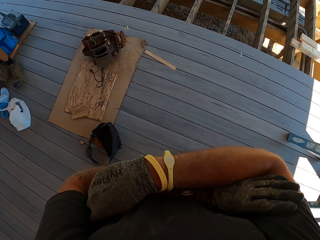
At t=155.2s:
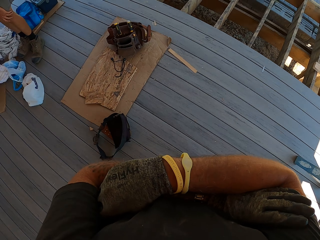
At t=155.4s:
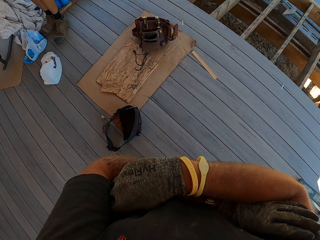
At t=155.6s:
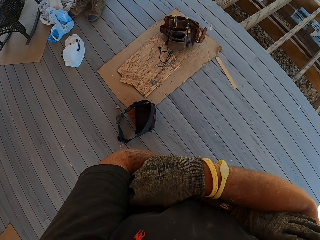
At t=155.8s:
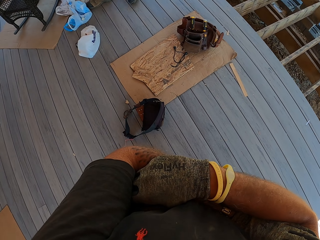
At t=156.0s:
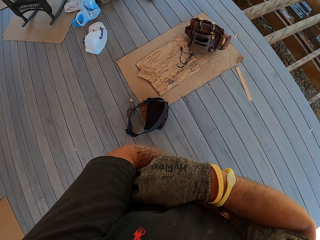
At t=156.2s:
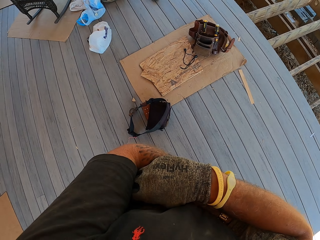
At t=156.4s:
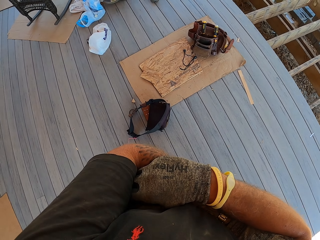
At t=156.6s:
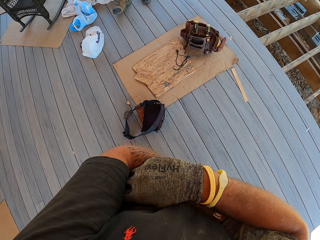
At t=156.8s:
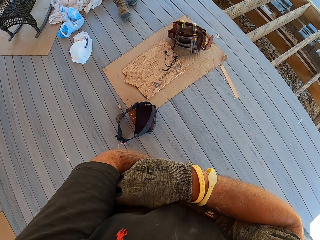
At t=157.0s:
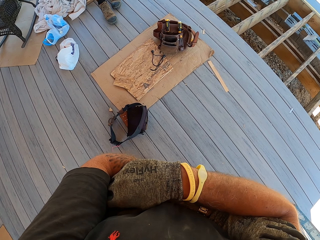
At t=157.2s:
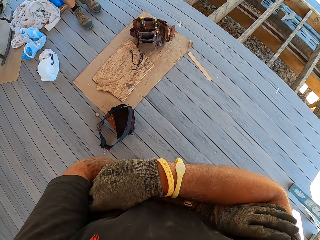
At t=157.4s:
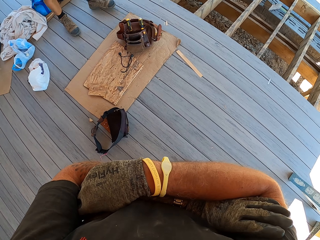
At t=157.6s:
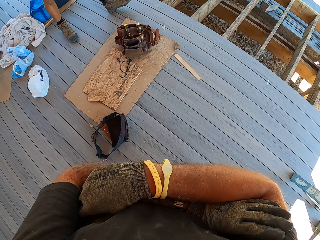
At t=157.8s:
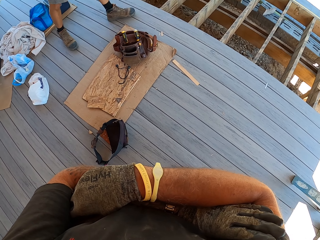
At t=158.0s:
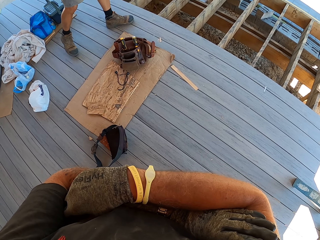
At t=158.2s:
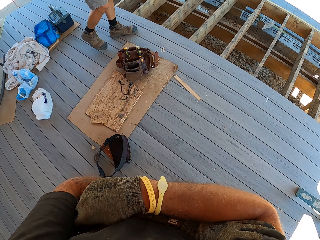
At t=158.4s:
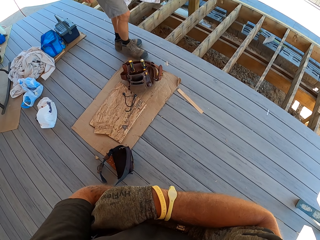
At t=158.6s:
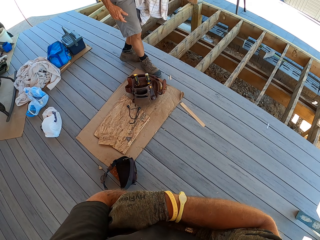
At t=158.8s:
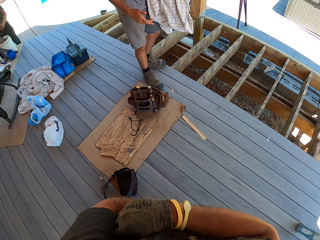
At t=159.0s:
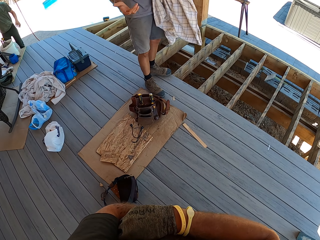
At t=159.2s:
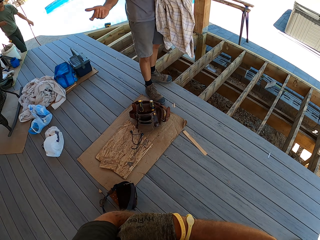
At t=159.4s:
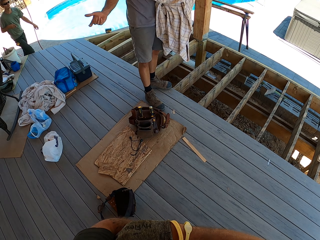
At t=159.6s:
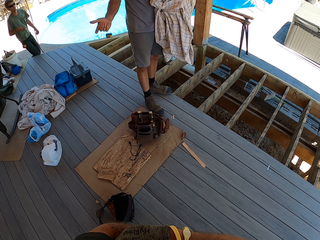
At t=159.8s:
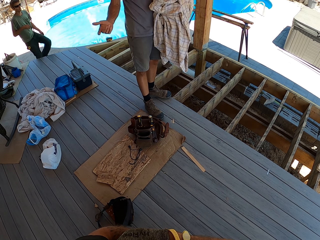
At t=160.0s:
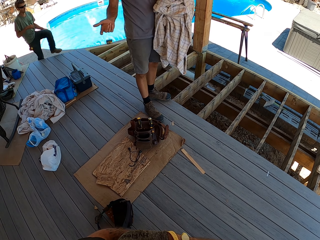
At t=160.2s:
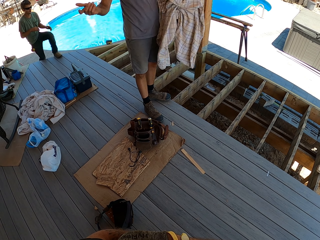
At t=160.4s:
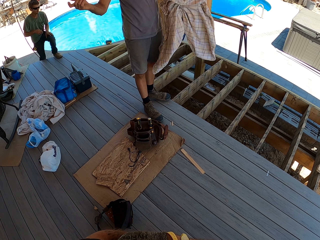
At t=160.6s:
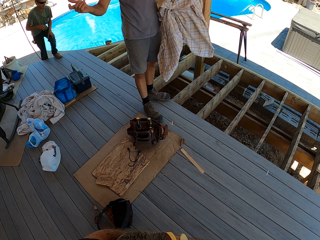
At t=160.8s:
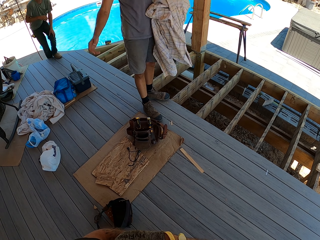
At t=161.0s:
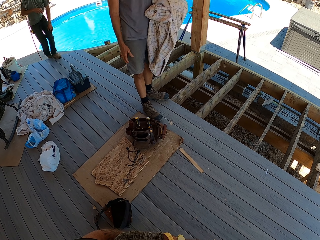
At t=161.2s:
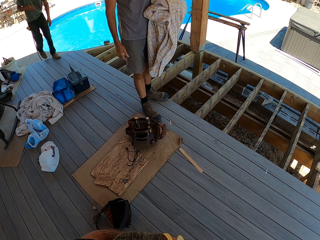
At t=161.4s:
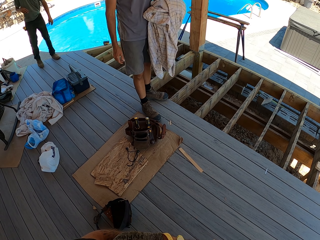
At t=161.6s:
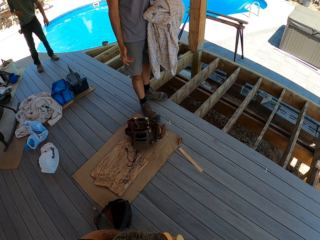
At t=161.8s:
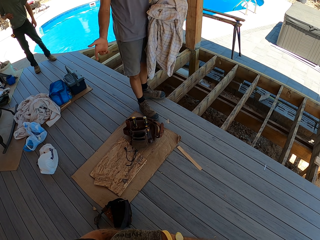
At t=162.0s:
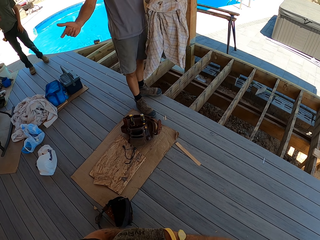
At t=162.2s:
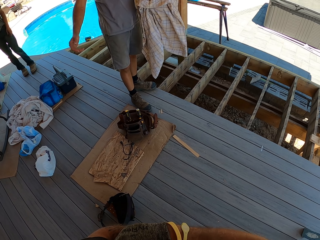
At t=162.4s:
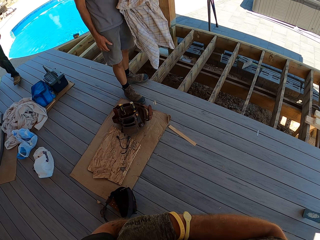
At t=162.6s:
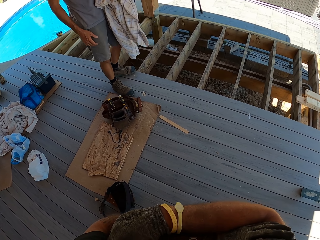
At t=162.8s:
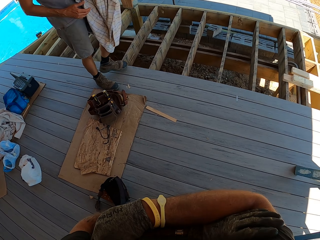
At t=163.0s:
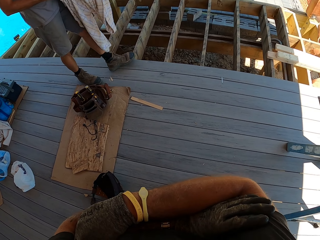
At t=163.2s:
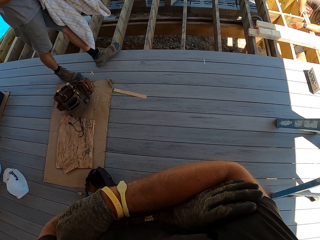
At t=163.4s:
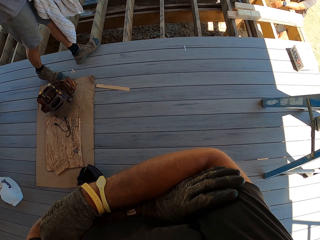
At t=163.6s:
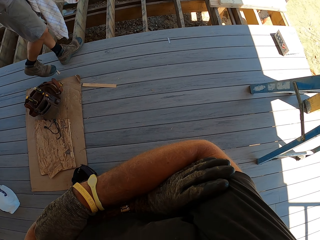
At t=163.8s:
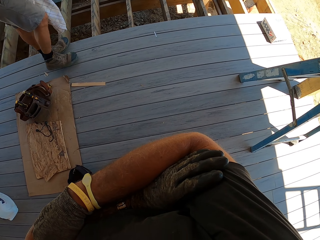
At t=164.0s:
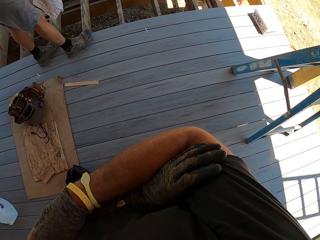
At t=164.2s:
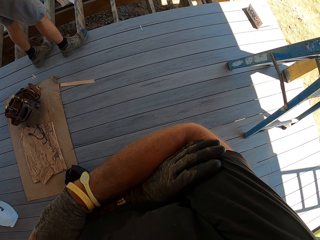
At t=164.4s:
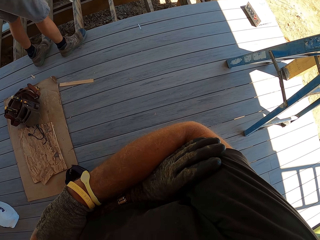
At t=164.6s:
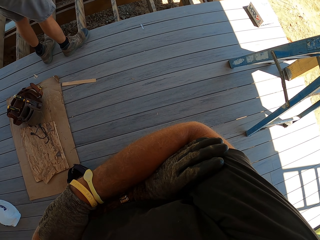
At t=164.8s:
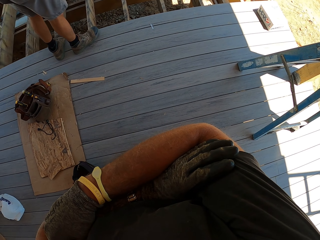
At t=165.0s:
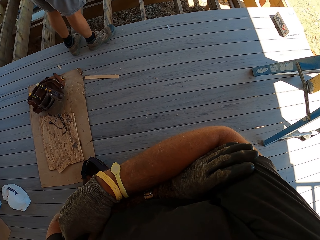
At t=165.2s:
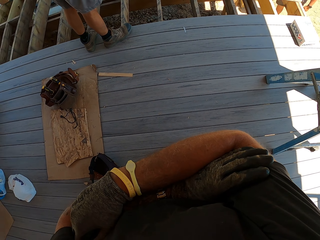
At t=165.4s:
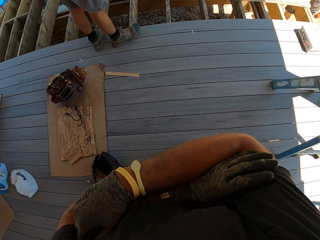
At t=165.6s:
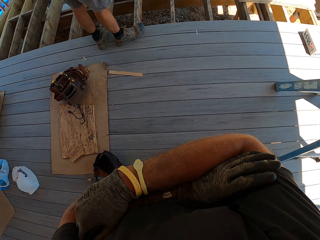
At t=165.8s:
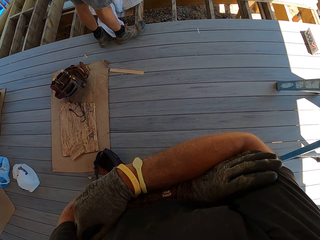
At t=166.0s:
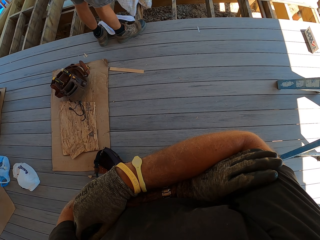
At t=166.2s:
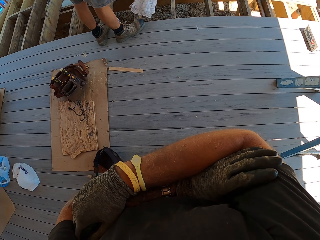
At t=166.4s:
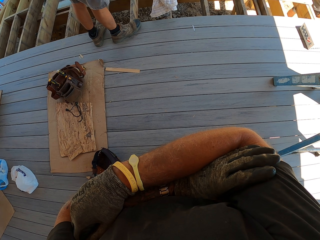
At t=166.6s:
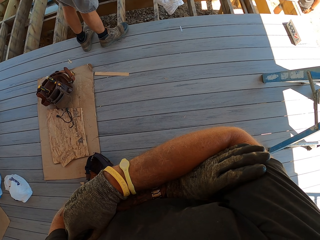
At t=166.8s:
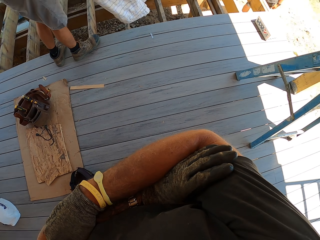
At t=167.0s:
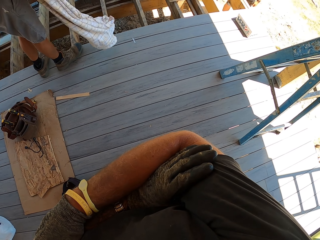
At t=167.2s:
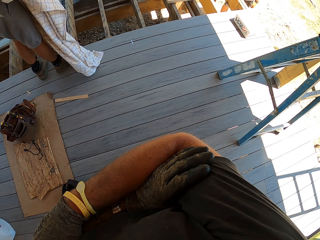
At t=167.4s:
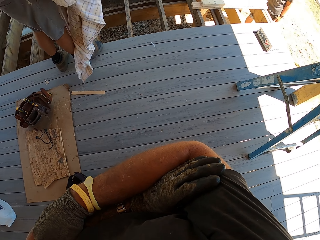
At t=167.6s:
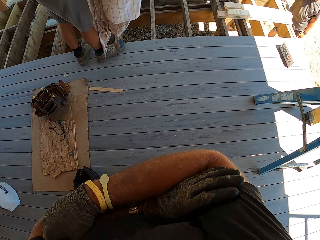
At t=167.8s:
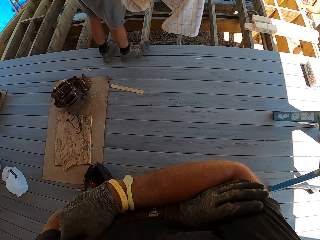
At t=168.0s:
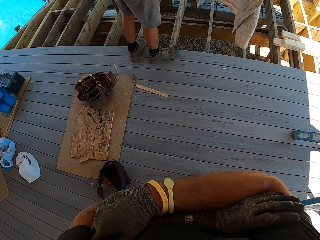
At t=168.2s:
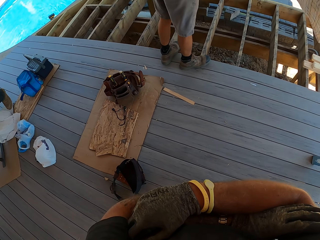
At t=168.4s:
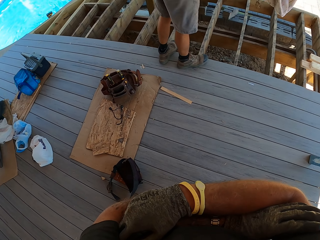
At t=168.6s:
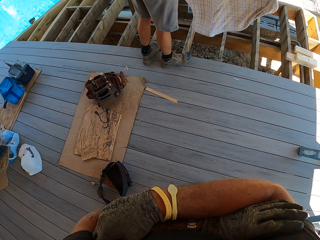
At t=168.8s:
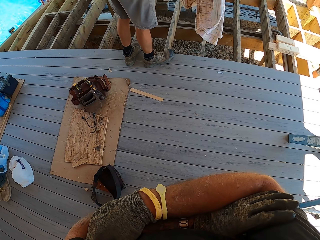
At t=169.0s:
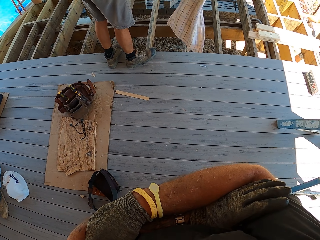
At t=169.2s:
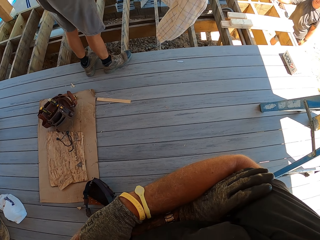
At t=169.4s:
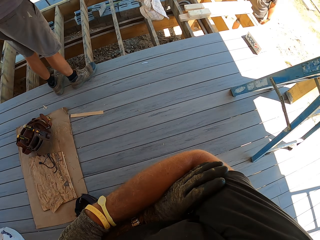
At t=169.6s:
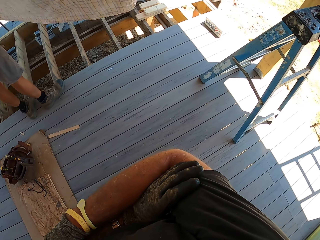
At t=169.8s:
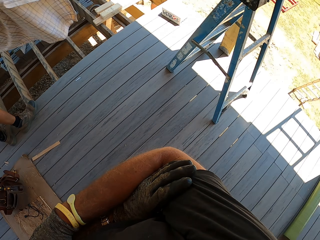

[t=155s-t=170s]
A man walks forward. The man interacts with the camera wearer and gestures. Another man walks forward. The first man walks forward and adjusts the sheet. The camera wearer looks around.

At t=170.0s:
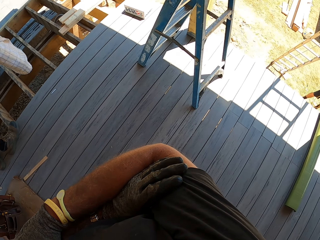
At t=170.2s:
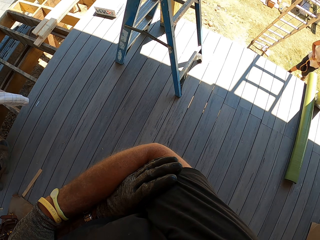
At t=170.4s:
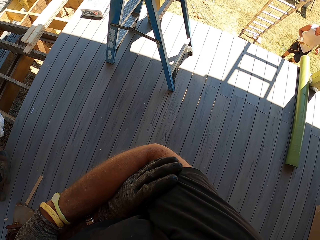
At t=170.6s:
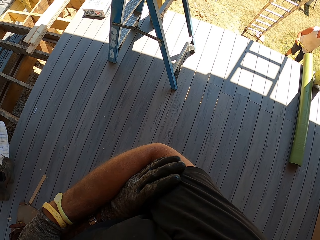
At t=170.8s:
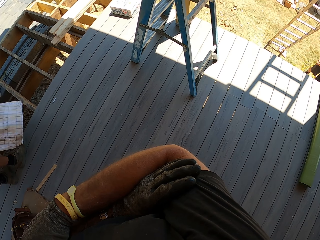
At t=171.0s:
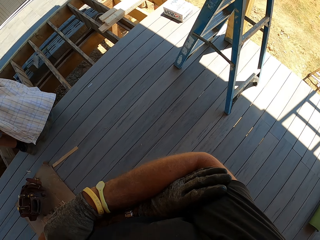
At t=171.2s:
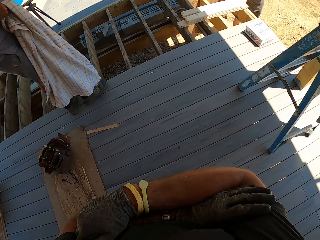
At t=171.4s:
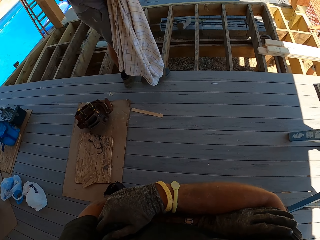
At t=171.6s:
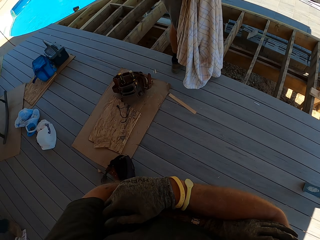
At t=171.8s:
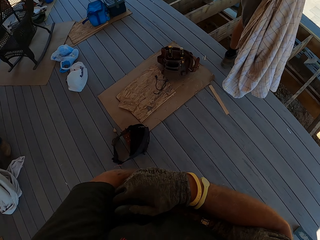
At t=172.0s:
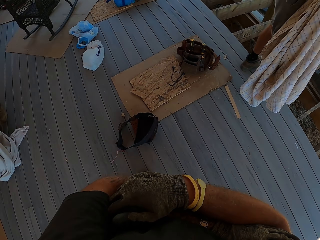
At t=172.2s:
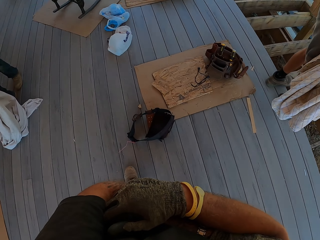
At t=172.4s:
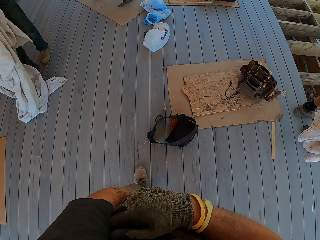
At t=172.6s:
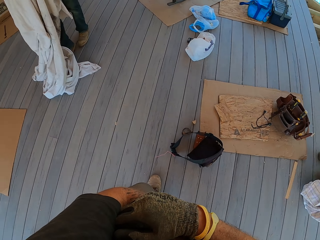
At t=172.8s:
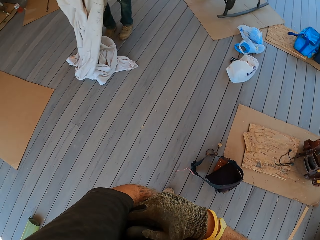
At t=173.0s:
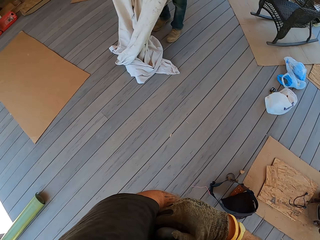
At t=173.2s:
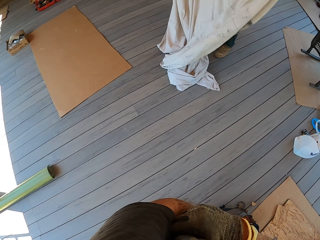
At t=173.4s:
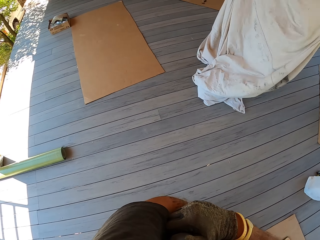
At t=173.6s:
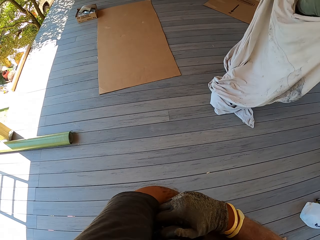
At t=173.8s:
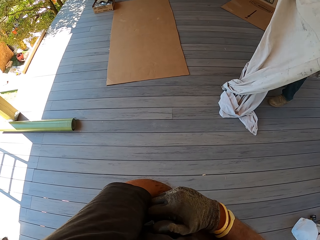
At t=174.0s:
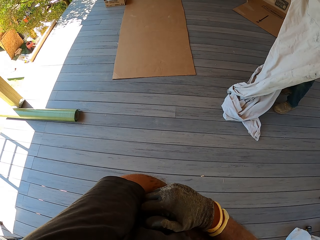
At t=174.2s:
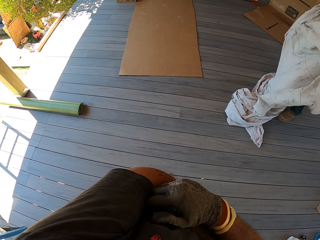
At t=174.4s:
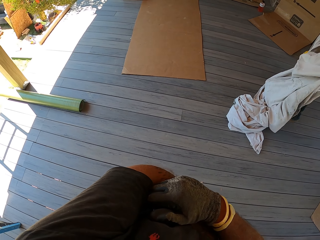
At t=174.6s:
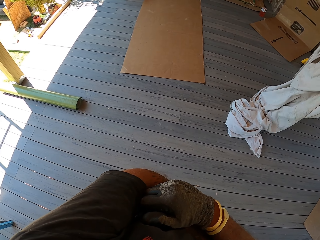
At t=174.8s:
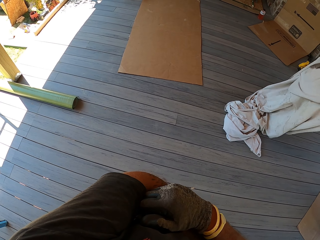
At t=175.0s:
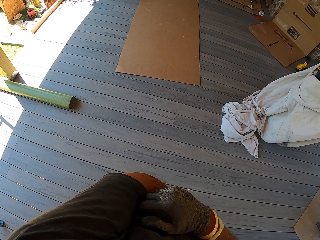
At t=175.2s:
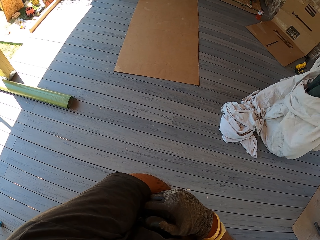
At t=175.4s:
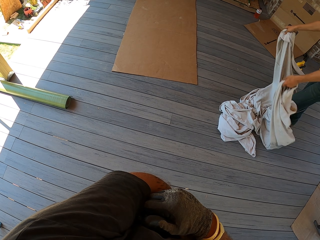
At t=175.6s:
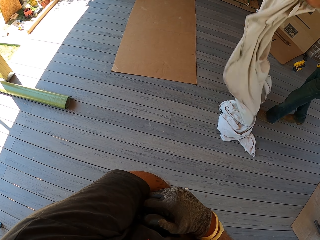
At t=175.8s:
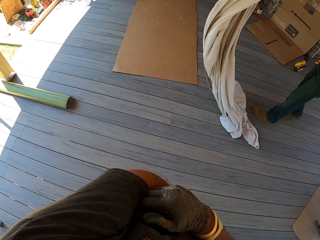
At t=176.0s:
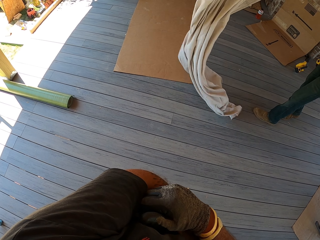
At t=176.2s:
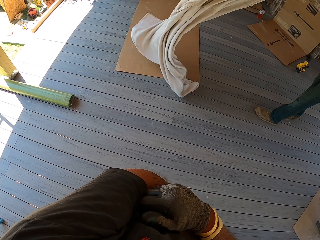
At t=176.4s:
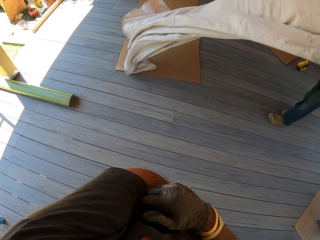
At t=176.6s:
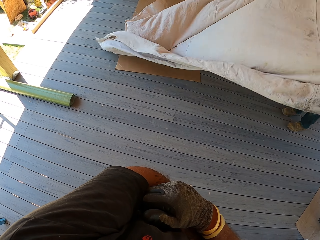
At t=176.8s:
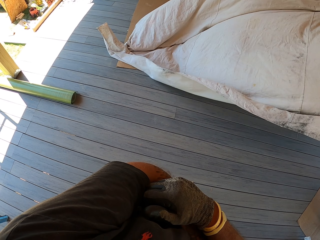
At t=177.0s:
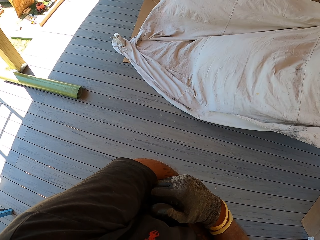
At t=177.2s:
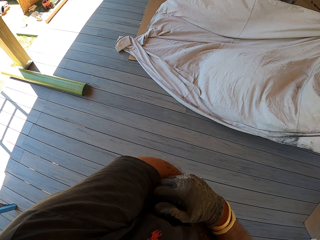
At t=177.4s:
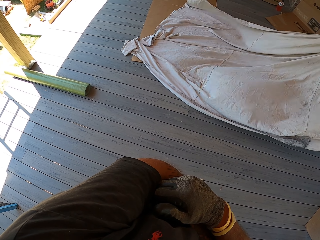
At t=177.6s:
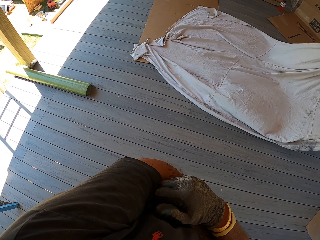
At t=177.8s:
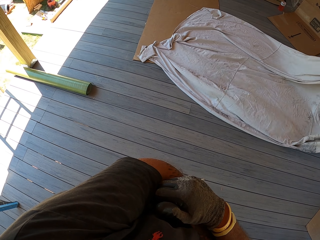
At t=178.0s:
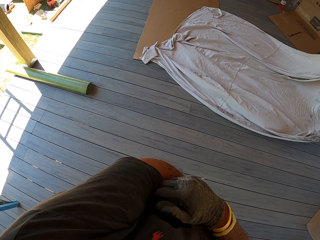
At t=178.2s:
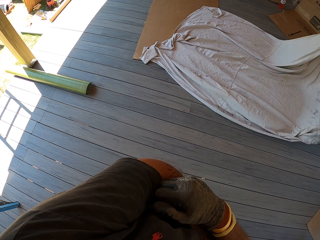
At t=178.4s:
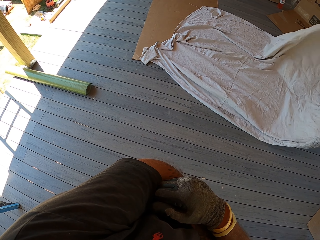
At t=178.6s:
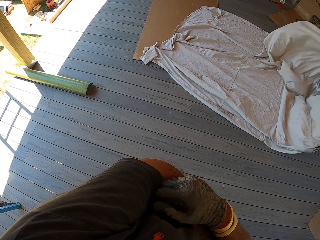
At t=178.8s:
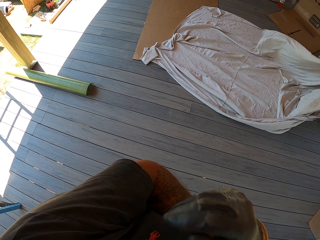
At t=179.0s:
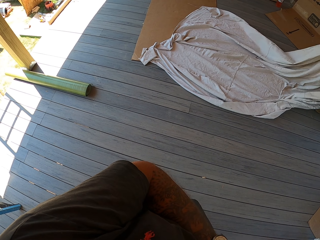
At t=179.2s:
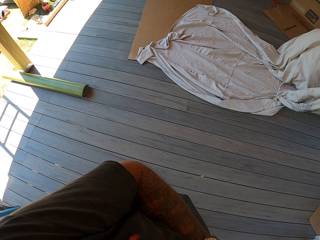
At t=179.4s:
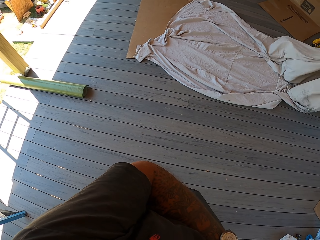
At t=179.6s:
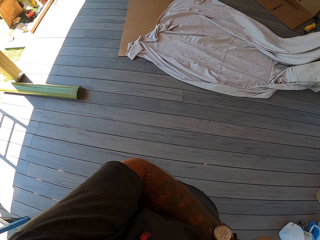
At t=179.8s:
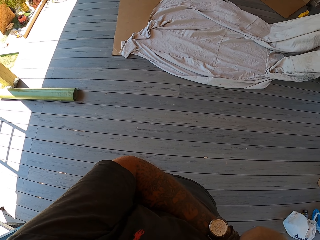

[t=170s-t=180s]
A man adjusts the sheet.
